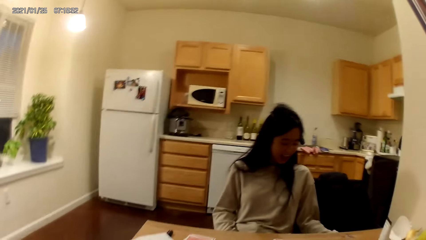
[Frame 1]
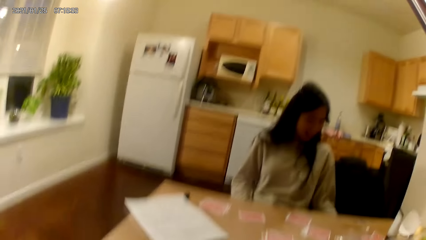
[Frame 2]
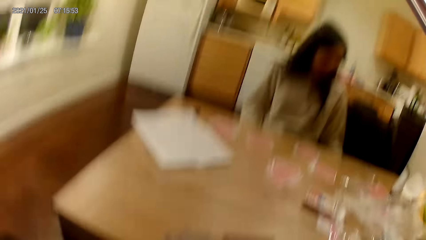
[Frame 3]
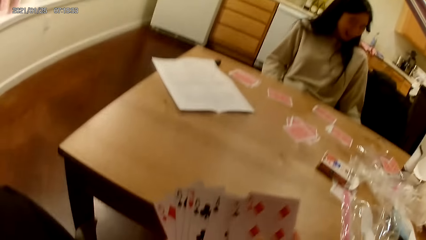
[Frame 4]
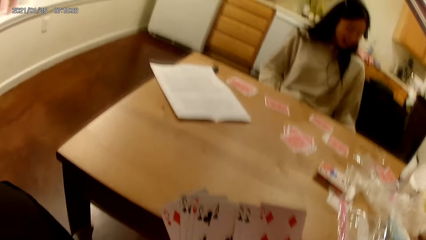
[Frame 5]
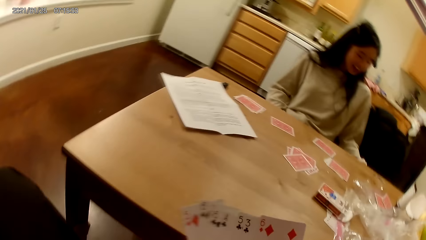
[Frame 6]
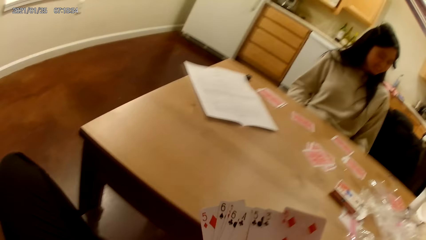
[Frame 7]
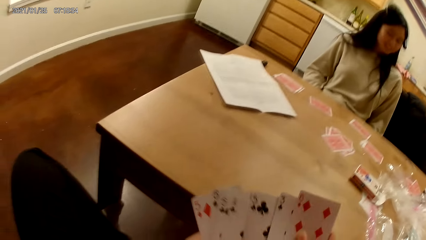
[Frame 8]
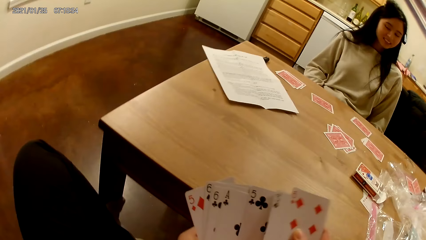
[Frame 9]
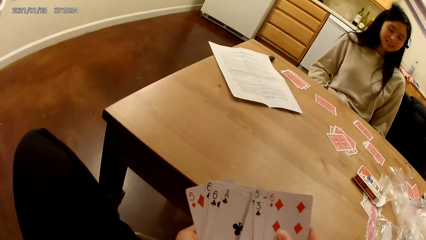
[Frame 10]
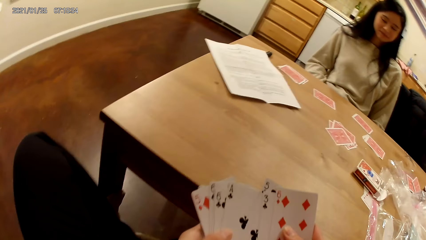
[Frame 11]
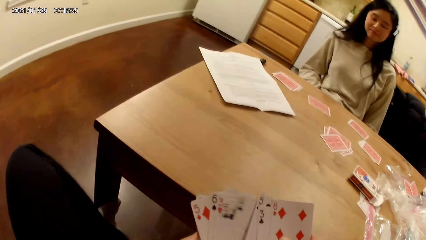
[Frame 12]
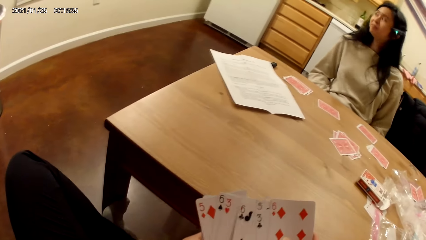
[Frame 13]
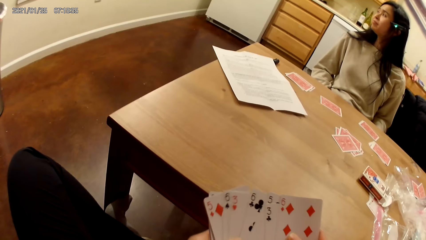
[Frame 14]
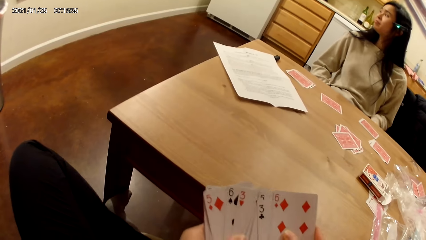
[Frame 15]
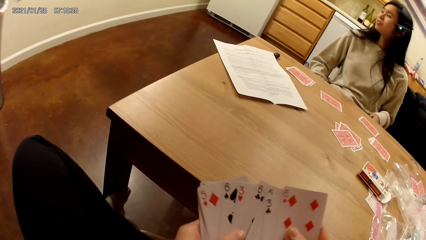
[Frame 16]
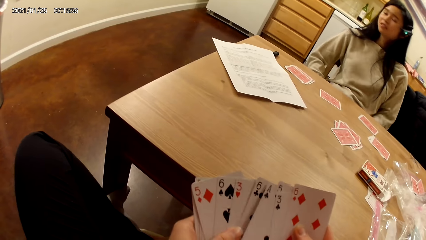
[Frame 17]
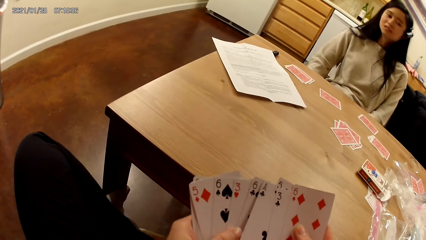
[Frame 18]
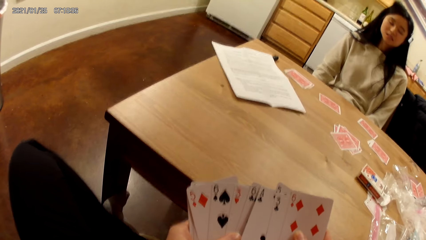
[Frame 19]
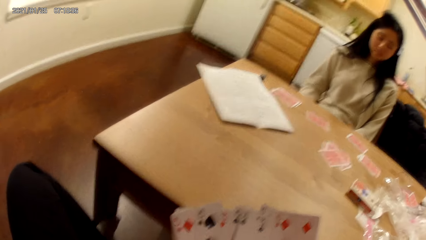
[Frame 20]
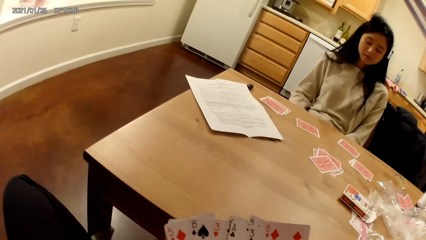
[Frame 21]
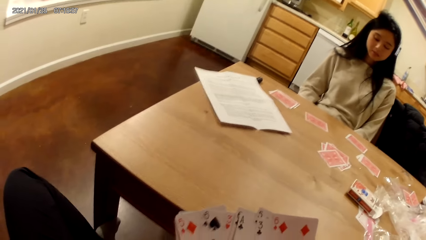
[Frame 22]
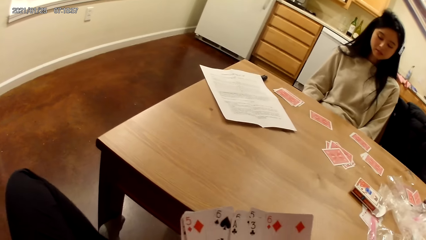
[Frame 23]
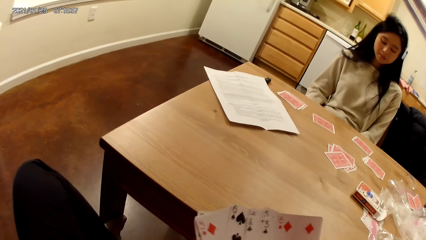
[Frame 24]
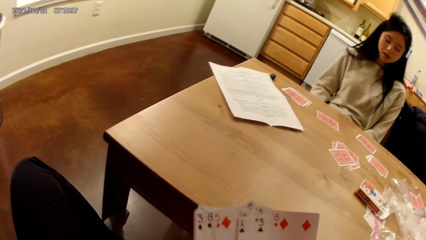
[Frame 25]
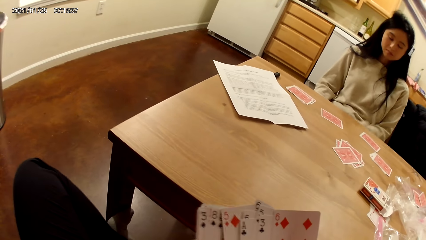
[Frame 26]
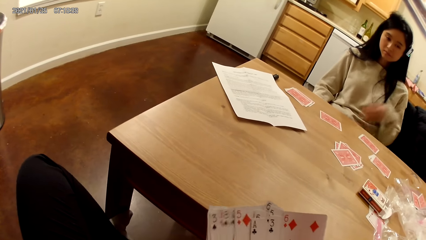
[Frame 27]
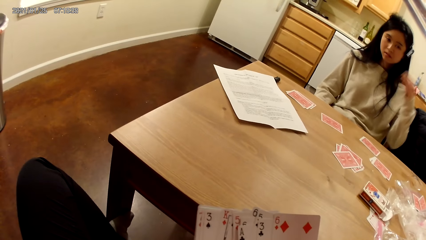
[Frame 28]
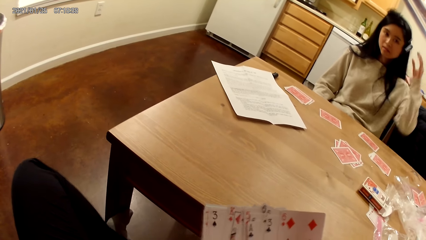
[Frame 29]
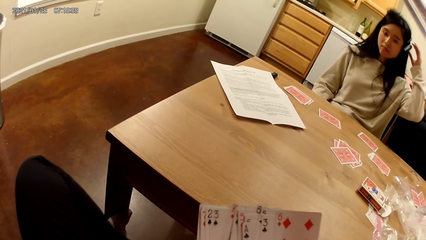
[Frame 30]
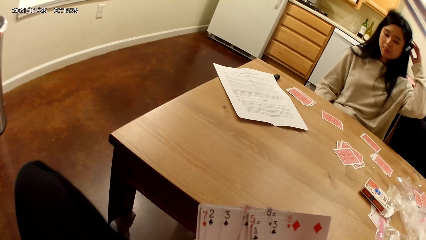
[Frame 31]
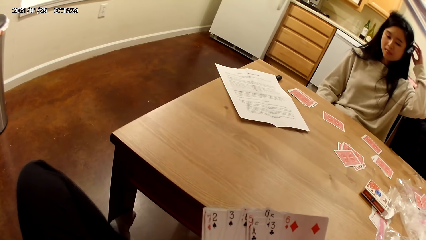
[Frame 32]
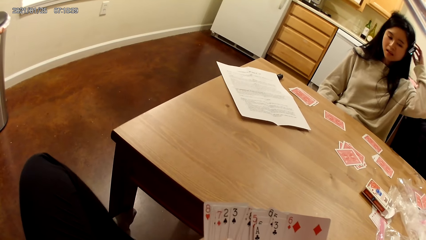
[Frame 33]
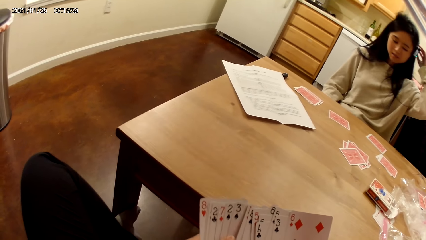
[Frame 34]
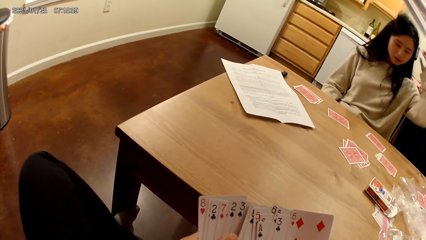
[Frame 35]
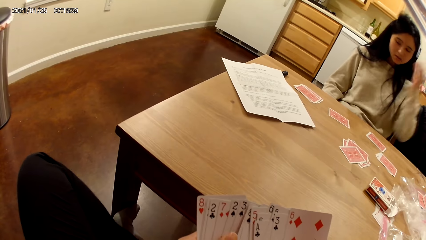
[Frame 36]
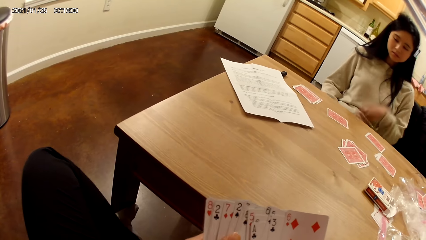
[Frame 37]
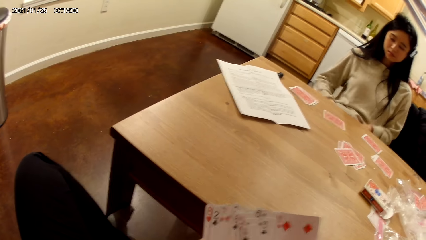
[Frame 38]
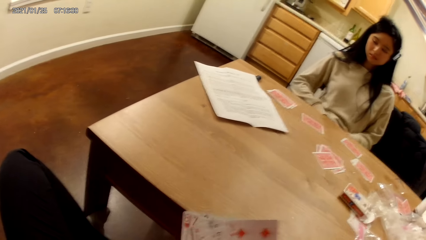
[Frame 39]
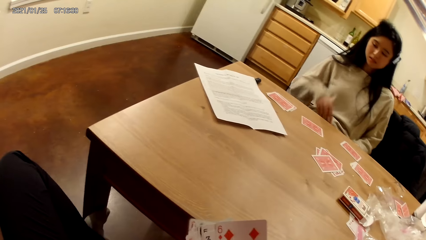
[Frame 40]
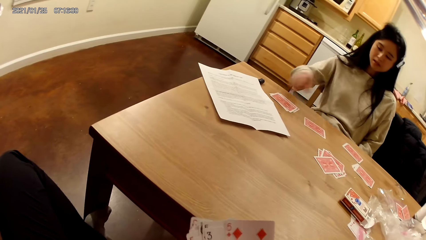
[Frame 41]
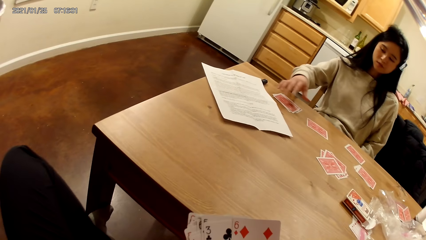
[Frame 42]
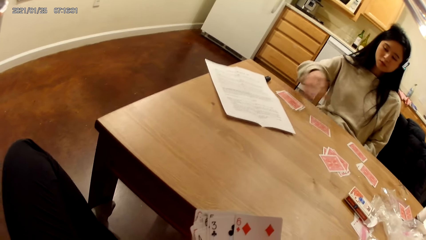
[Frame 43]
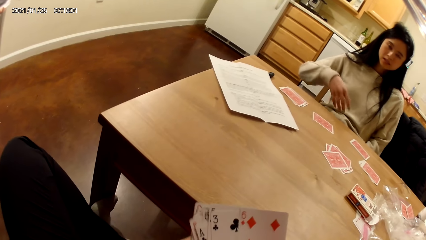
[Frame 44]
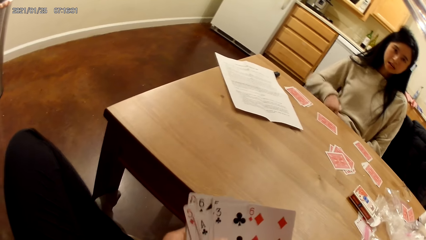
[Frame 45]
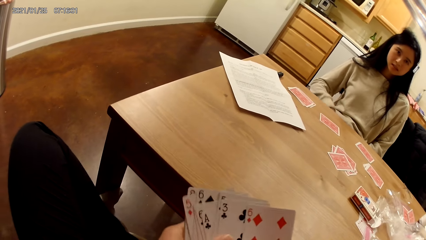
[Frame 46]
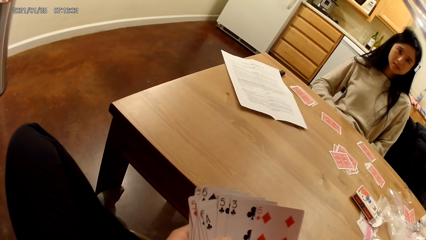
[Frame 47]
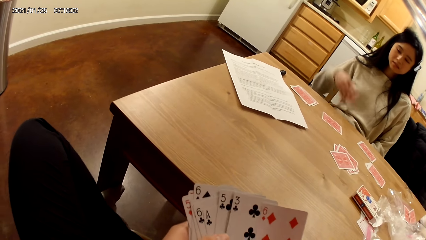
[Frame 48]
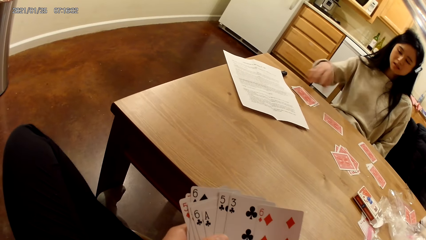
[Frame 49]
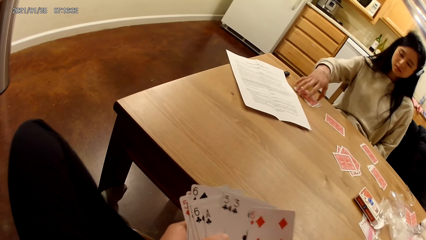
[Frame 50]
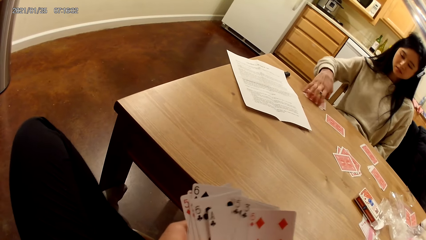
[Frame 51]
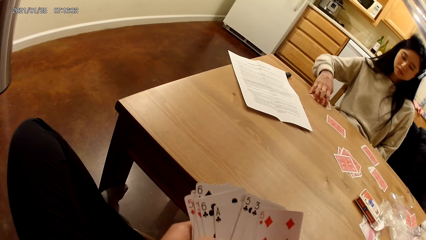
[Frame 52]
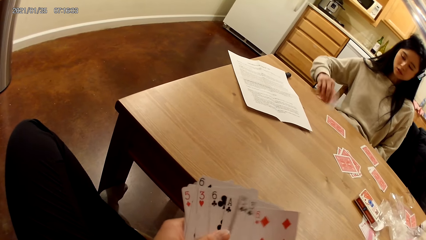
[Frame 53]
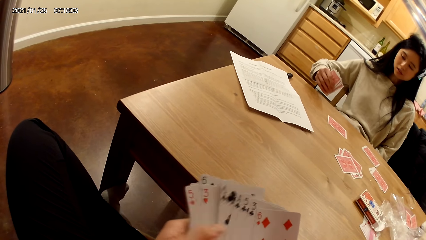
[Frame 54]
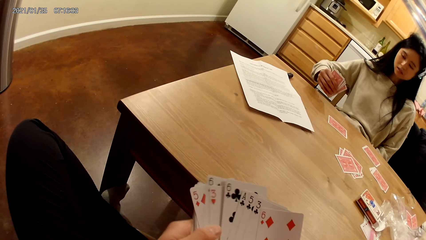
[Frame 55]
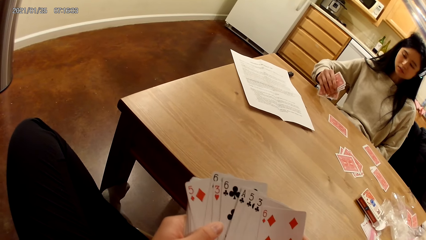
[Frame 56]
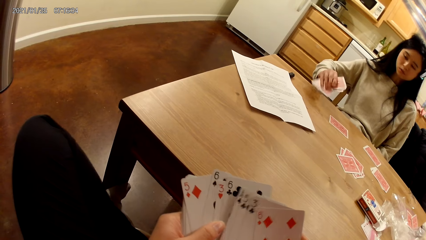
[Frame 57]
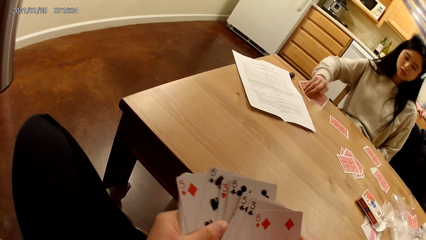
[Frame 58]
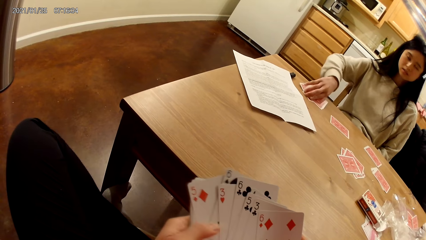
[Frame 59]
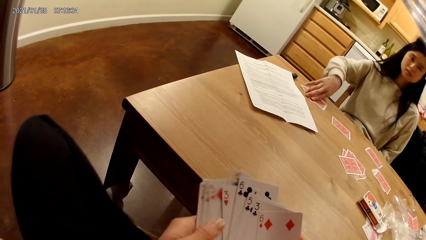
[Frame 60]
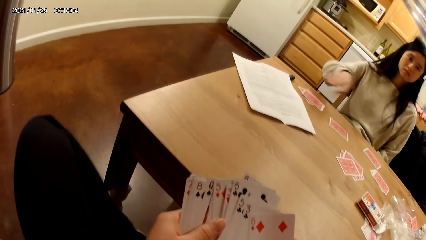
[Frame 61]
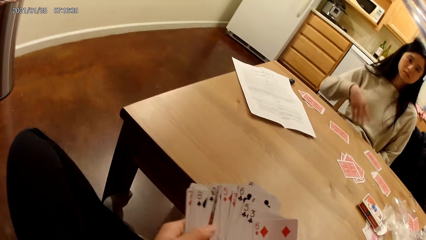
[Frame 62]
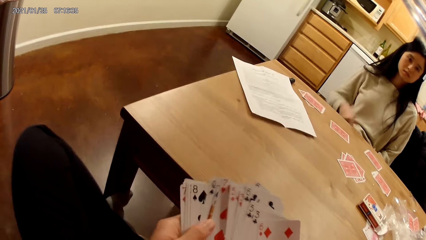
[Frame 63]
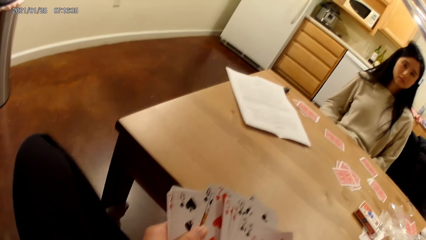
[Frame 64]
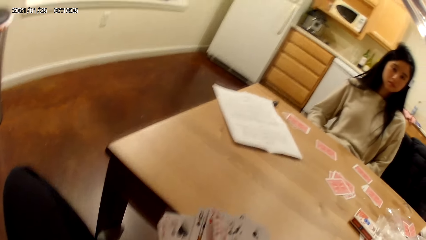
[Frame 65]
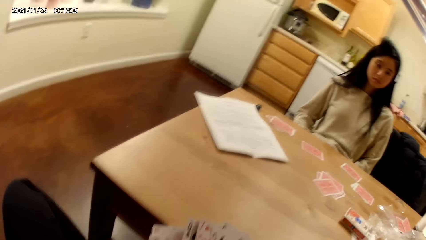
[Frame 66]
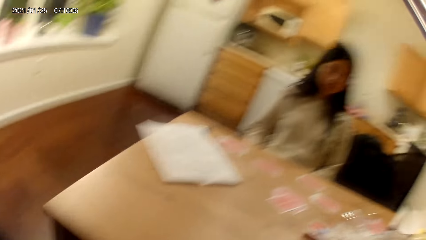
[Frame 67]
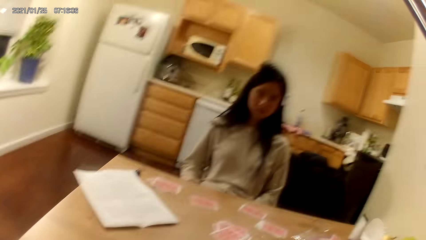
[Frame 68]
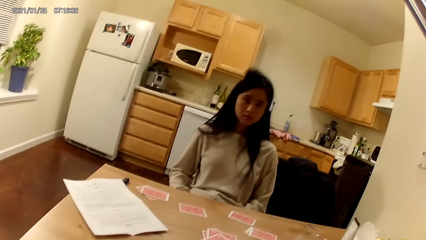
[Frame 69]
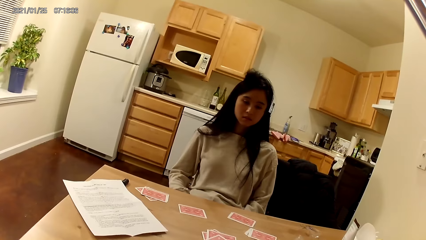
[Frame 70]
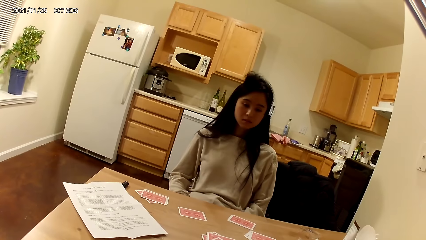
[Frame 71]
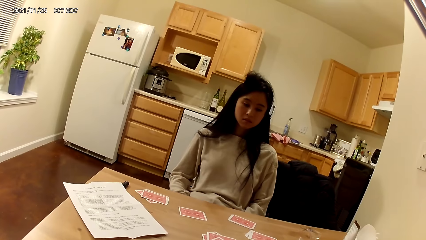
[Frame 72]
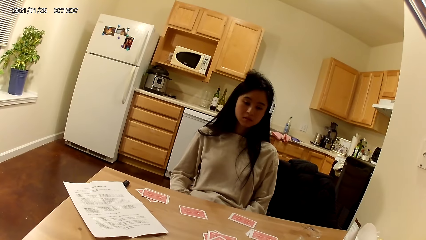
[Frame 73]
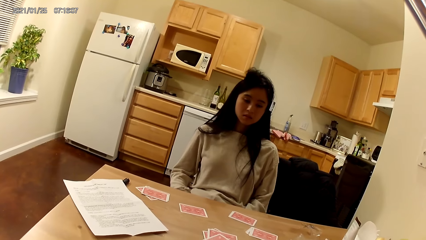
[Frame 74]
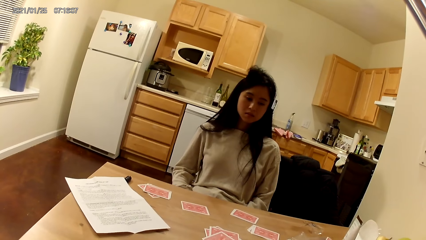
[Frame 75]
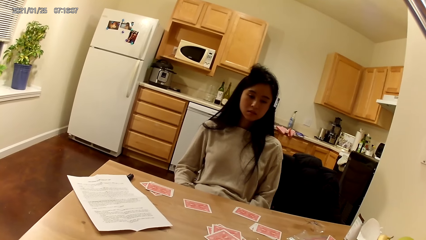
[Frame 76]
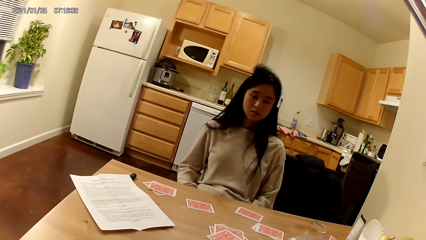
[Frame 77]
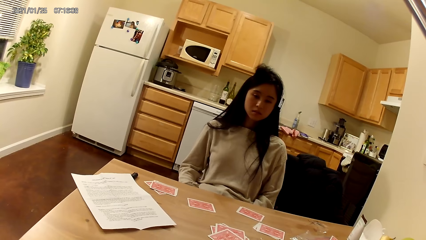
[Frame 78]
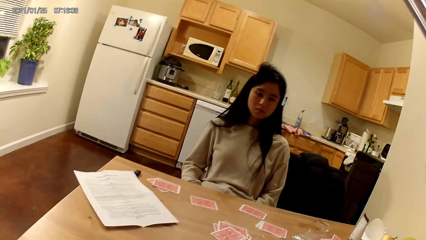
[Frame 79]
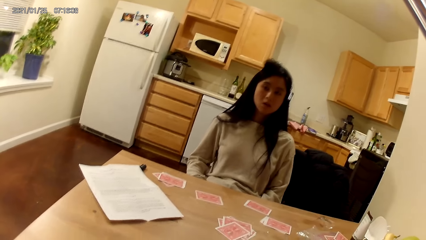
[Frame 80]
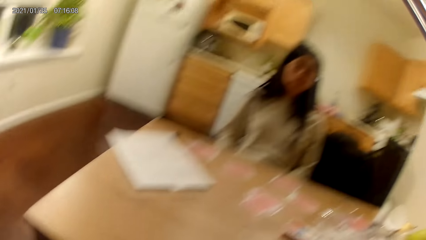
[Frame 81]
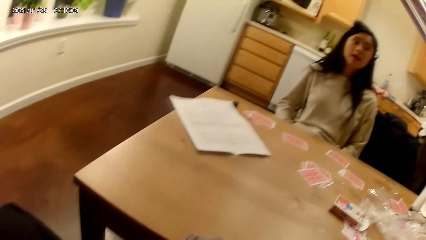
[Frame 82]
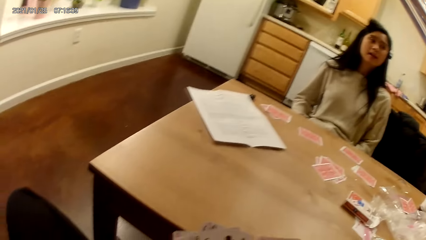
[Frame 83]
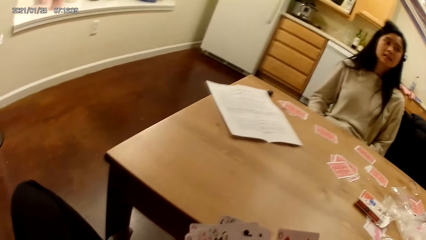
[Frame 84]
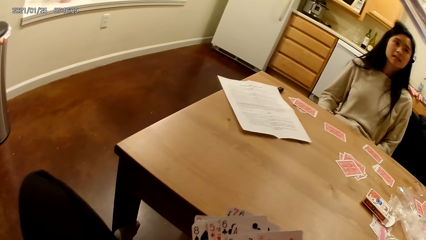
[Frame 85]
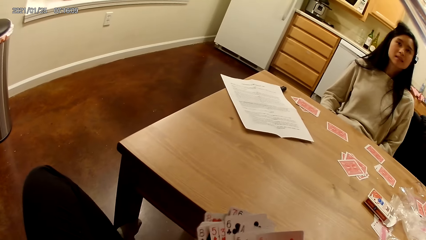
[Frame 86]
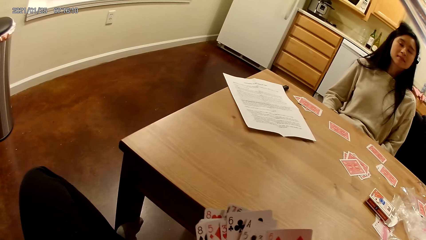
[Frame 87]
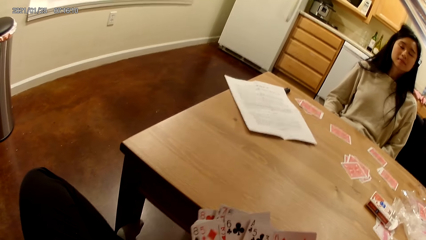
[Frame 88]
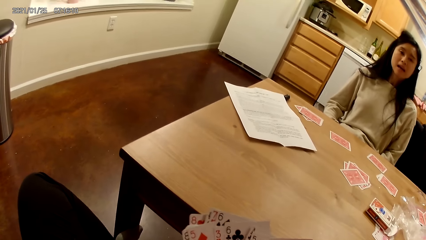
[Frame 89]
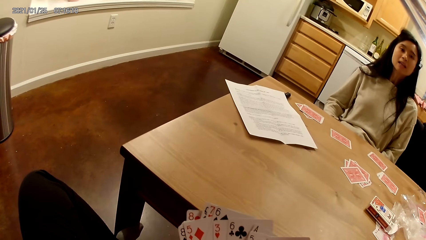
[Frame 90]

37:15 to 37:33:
The camera wearer holds playing cards with hands. The woman adjusts her headset with her left hand. The woman holds a camera with a hand. The woman lowers her left hand. The woman stretches her right hand towards the dining table. The woman takes cards from the dining table with her right hand. The woman places the cards on the dining table with her right hand. The camera wearer holds playing cards with hands. They look at the woman.
